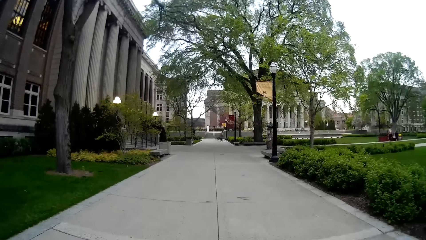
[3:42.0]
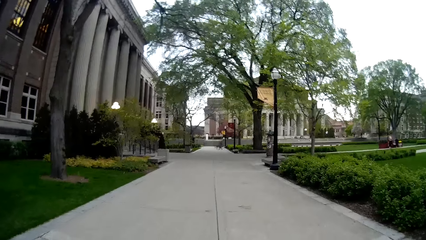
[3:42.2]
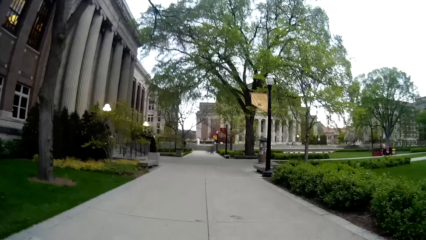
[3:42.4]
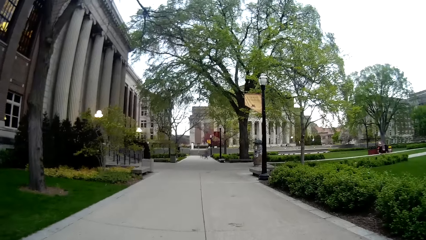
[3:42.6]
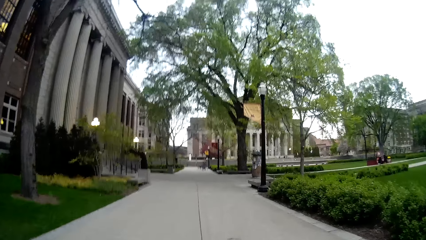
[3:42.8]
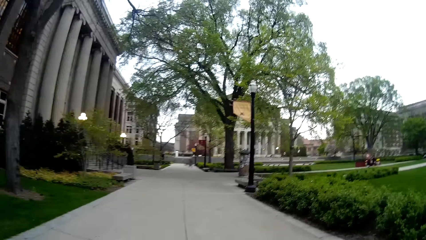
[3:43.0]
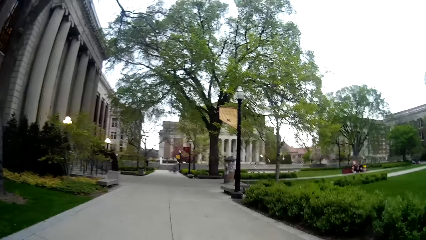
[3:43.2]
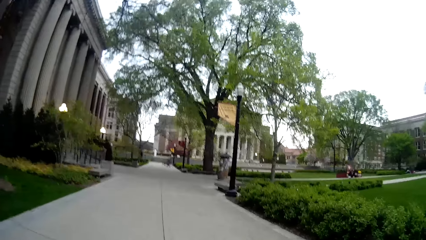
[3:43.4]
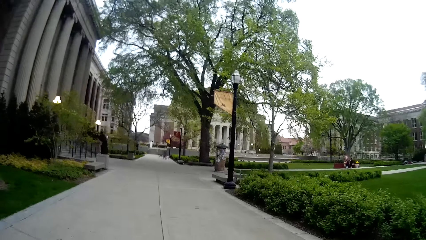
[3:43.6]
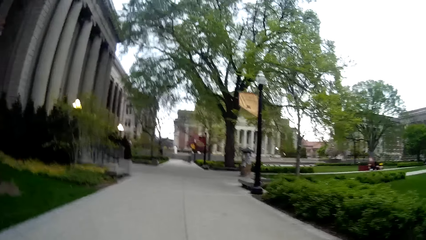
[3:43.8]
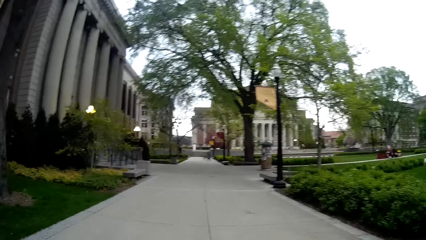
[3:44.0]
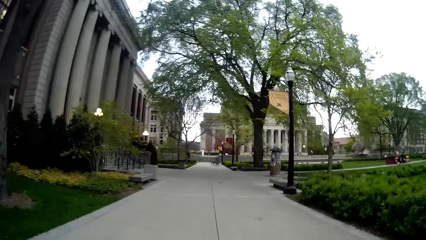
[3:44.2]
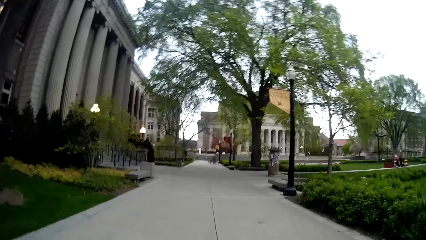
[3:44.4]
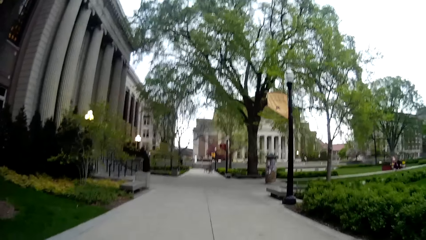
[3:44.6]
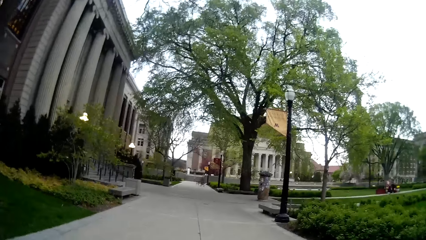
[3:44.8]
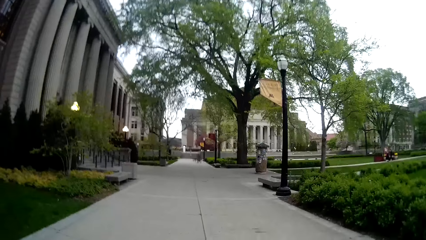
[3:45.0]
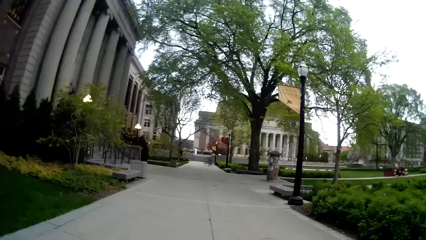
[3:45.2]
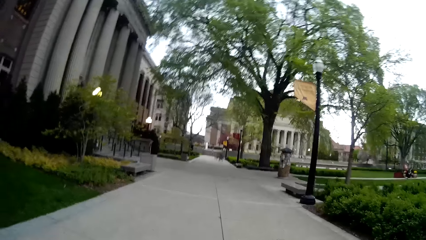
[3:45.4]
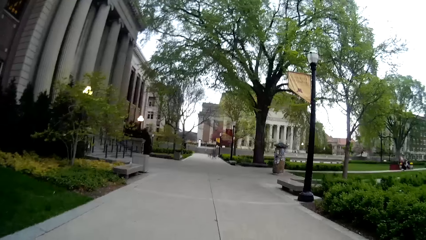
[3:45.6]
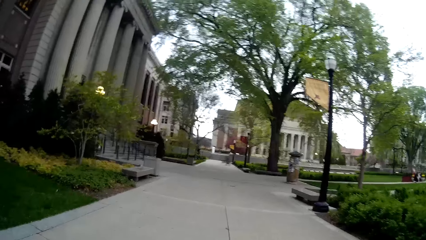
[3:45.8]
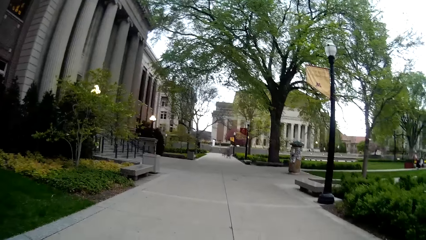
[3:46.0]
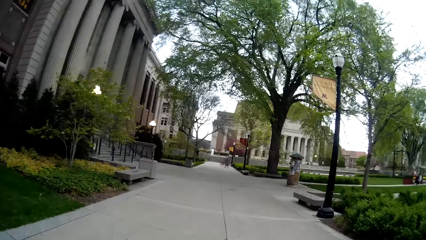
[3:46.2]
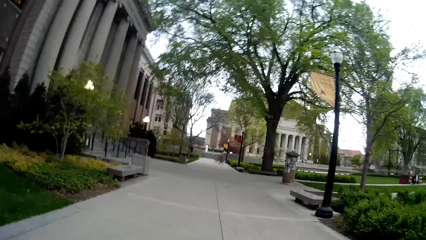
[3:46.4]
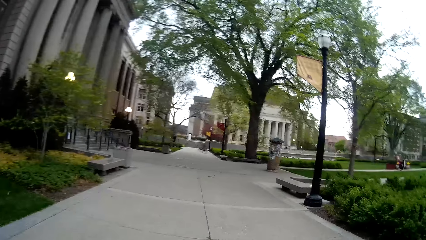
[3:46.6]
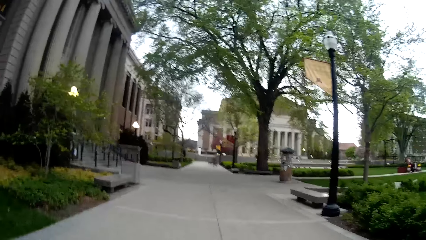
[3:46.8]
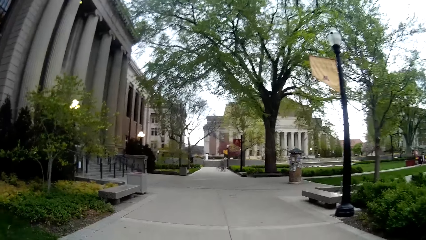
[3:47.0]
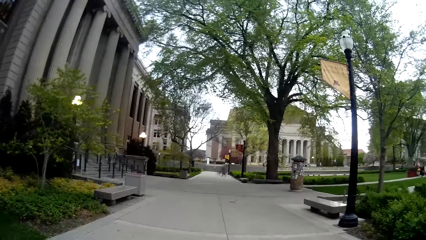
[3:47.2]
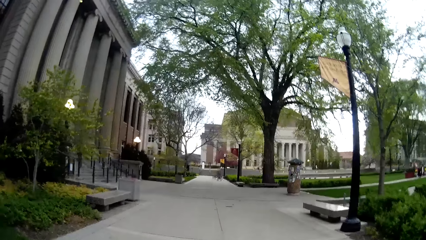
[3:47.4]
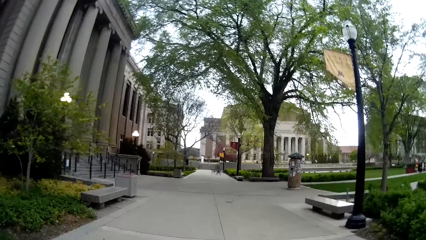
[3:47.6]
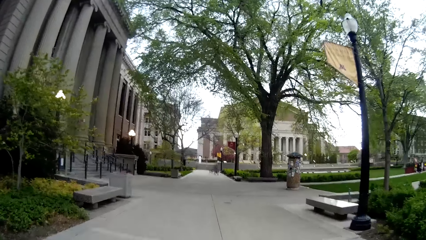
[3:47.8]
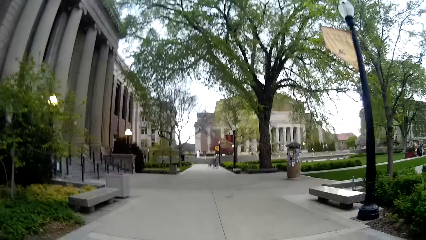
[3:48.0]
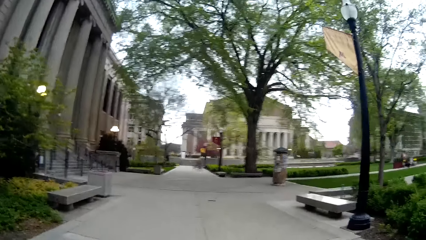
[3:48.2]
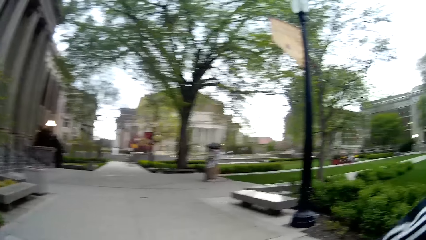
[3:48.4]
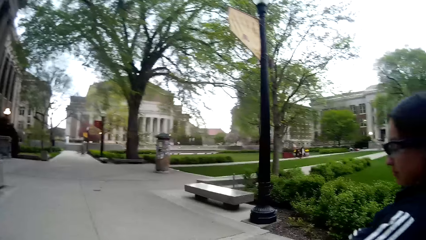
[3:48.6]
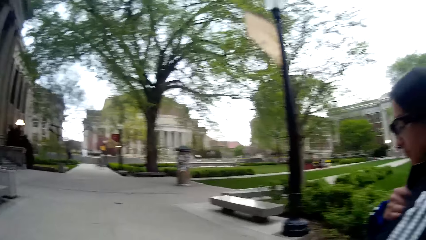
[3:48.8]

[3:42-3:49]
The camera wearer converses with the woman.

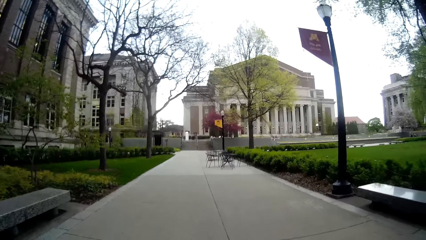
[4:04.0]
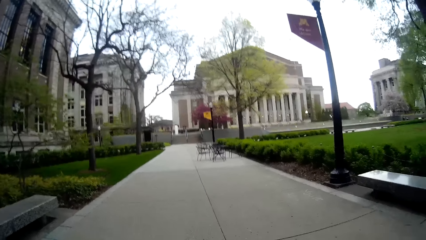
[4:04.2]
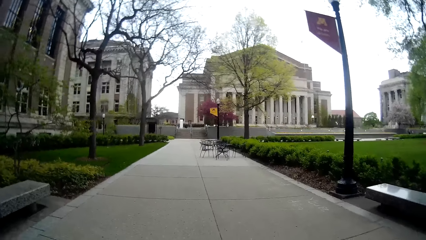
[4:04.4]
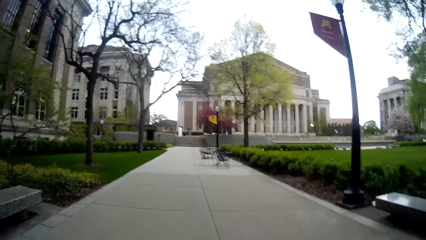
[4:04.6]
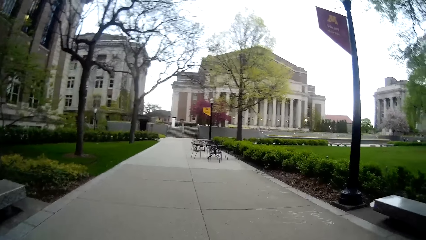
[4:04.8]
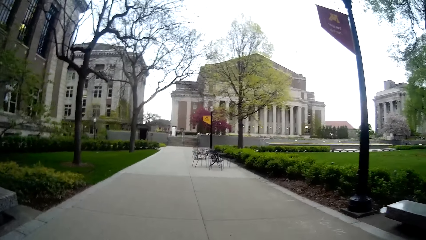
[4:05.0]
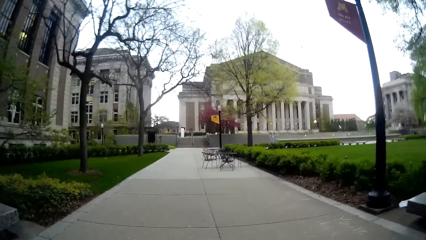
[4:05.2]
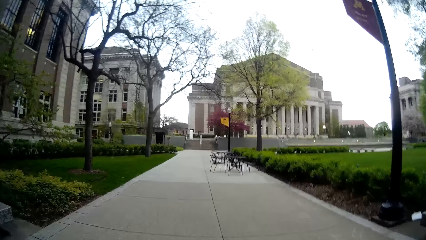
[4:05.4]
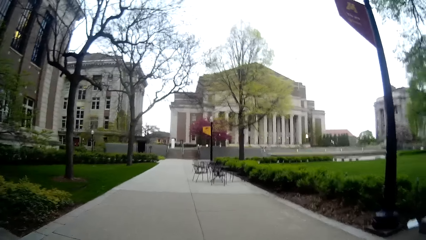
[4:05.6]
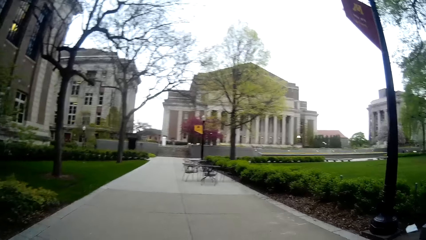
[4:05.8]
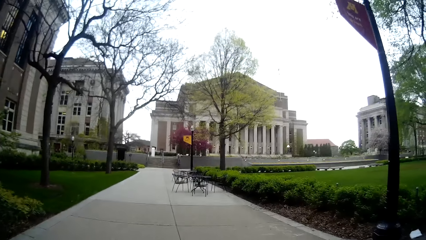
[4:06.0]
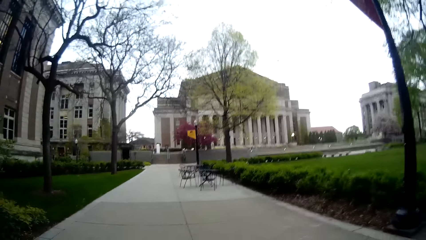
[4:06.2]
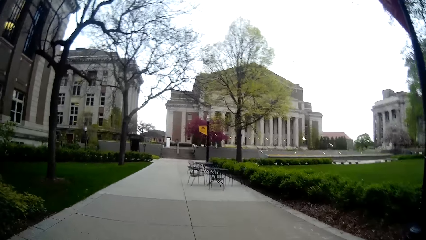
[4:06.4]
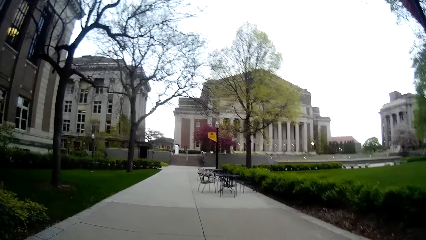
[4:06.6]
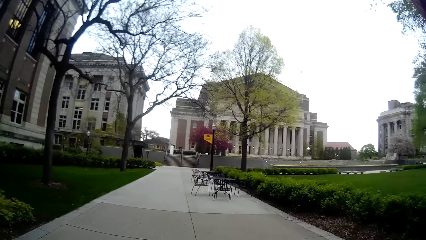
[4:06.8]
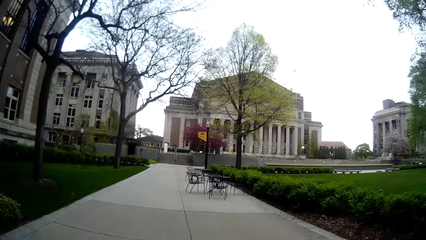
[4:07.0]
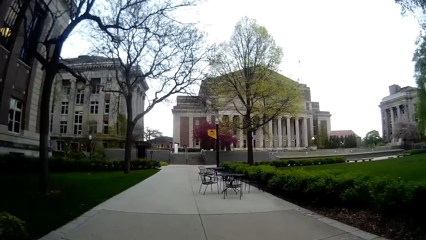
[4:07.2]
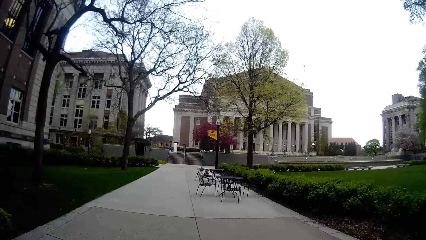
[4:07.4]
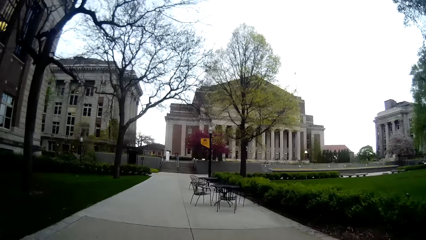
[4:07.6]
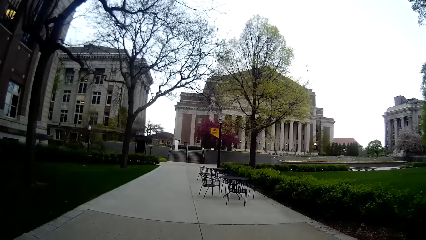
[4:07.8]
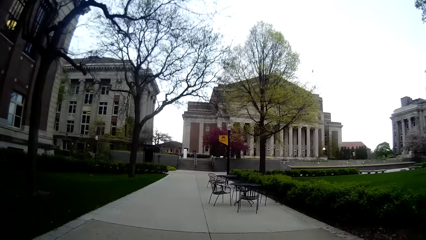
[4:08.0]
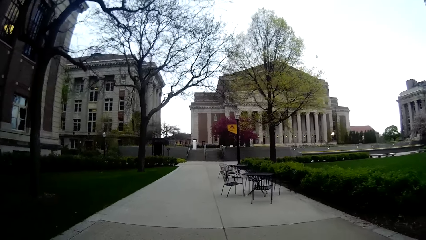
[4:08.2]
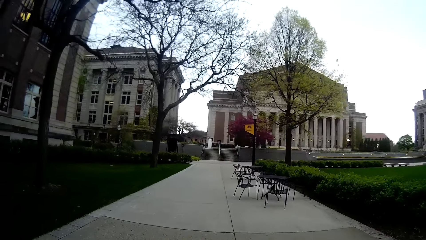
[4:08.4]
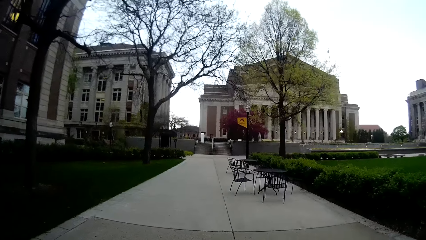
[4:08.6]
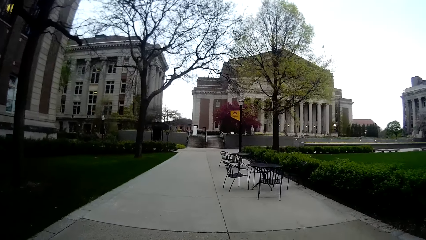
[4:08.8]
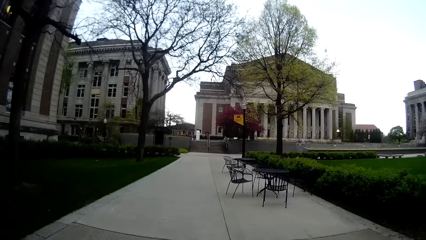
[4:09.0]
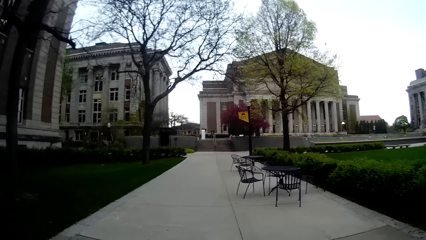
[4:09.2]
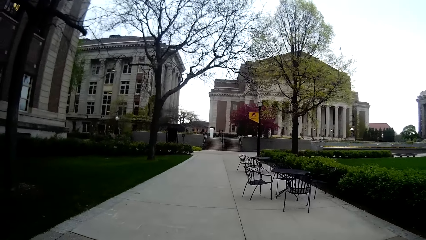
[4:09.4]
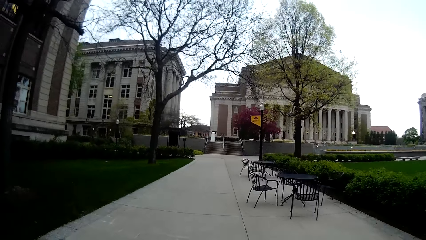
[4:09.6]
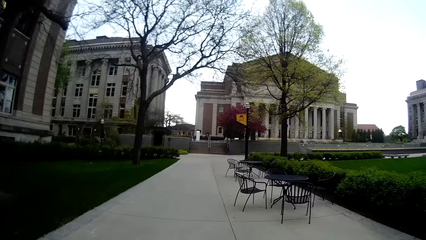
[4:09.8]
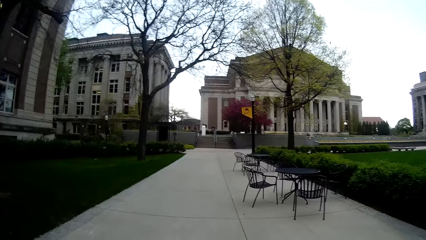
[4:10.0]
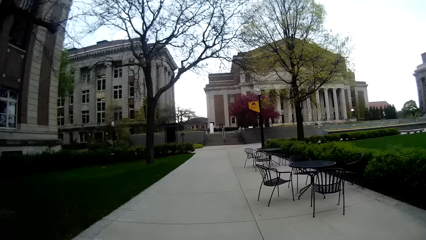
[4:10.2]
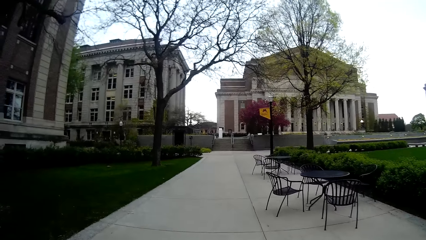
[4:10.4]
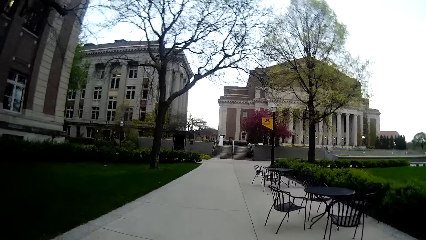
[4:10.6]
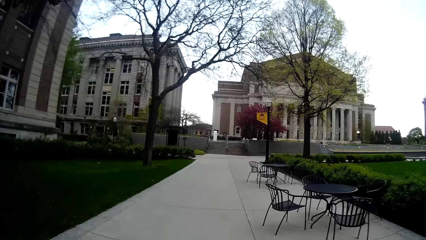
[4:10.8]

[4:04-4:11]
The camera wearer converses with the woman.

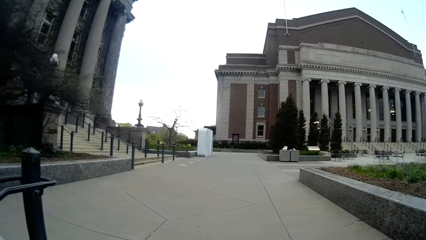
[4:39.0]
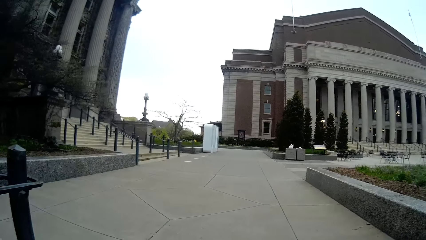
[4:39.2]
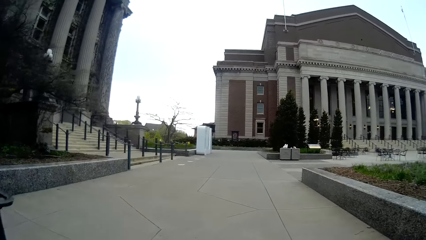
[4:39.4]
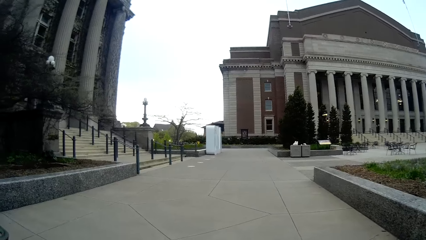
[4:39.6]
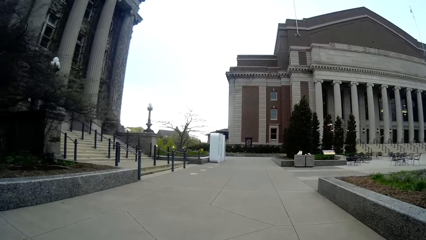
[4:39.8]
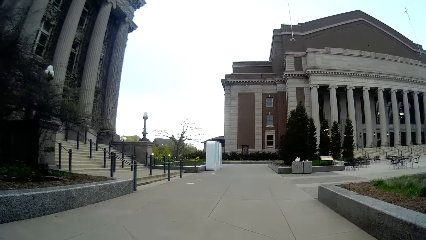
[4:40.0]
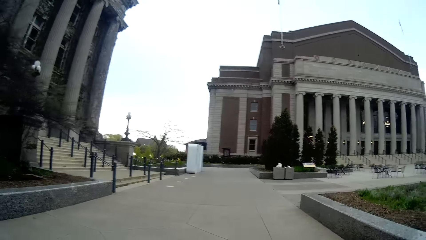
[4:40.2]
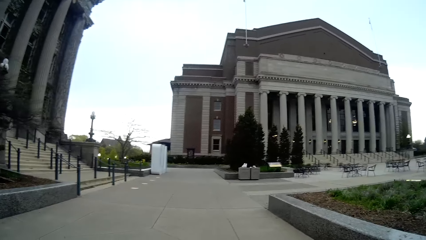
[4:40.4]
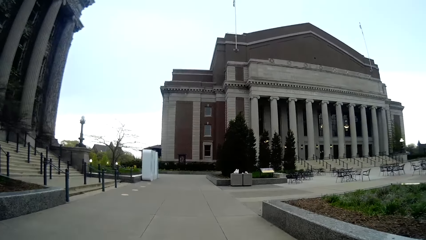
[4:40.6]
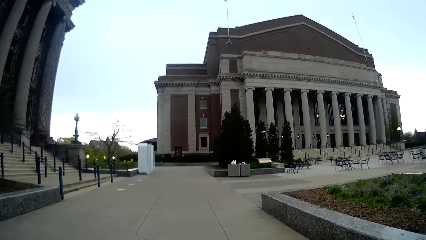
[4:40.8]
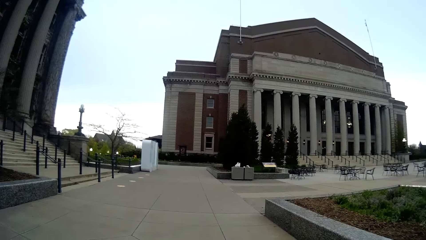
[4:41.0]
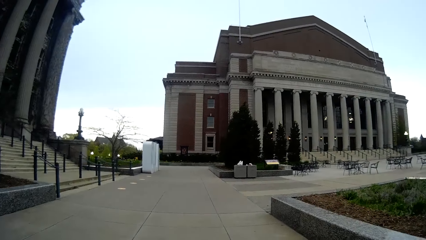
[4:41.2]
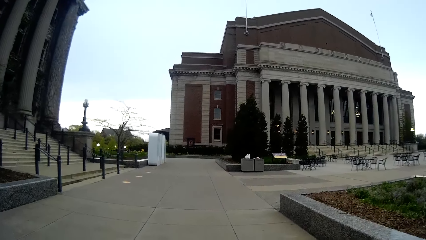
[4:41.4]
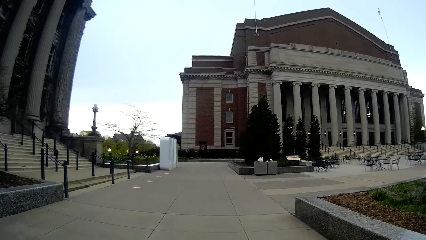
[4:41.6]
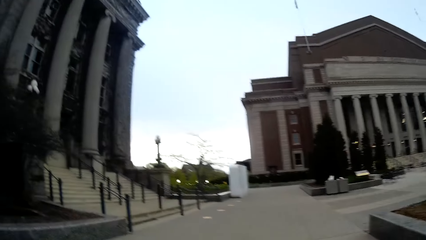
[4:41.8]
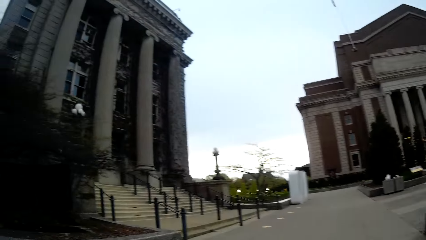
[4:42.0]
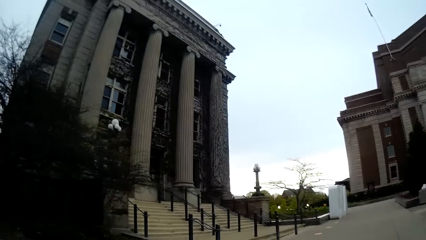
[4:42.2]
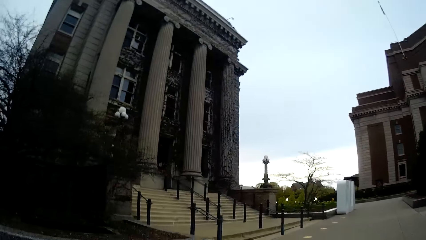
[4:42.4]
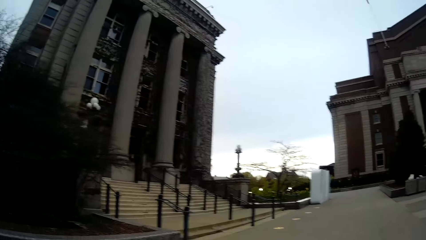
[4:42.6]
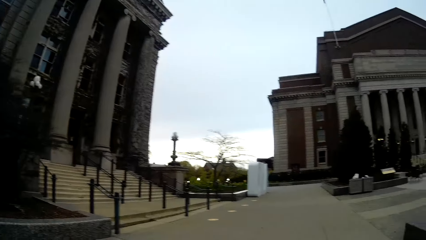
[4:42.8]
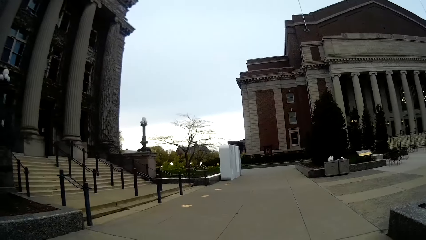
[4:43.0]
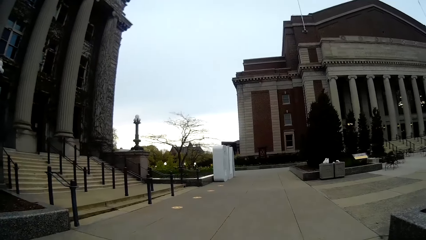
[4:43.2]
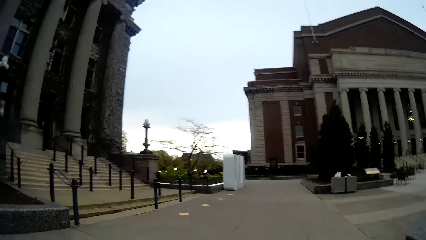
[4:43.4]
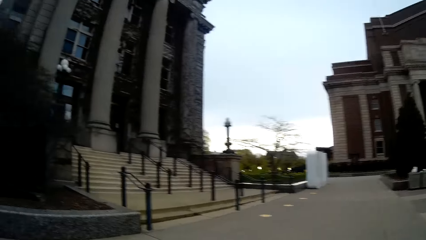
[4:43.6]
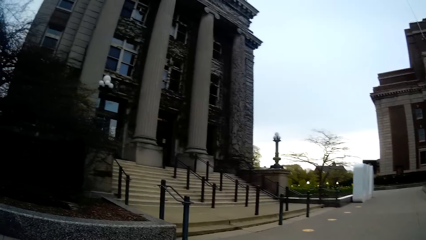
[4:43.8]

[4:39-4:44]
The camera wearer walks along a walkway. The woman converses with the camera wearer.
